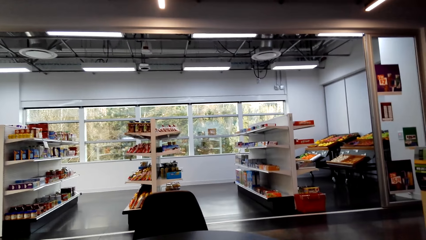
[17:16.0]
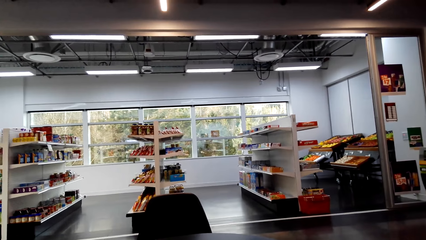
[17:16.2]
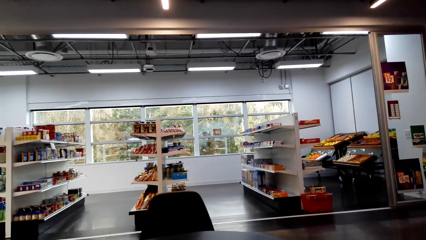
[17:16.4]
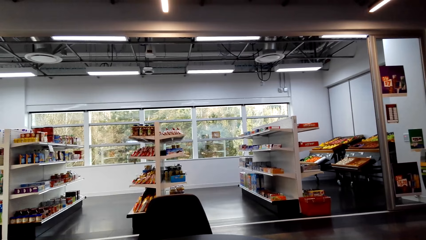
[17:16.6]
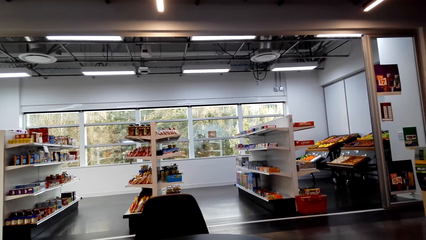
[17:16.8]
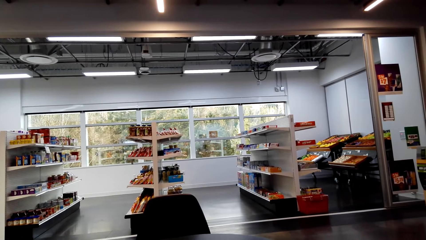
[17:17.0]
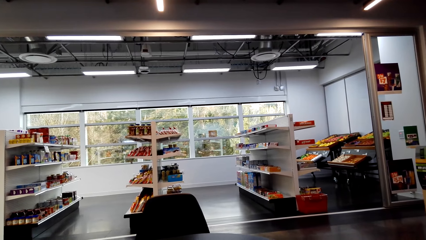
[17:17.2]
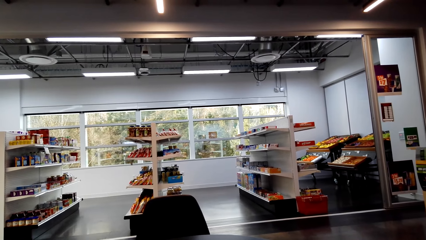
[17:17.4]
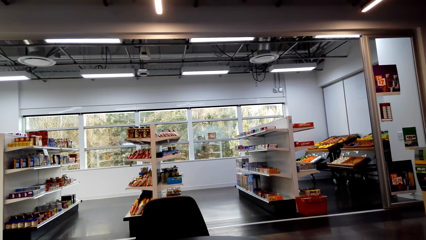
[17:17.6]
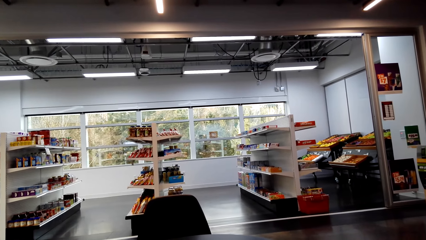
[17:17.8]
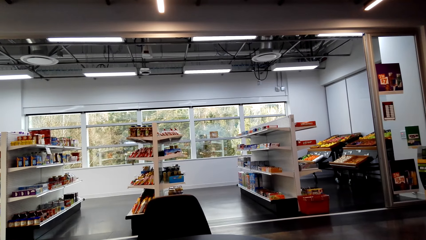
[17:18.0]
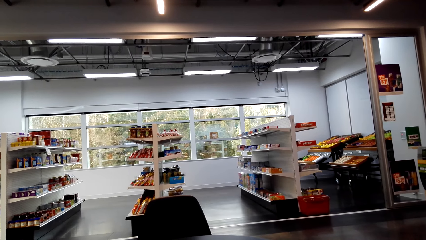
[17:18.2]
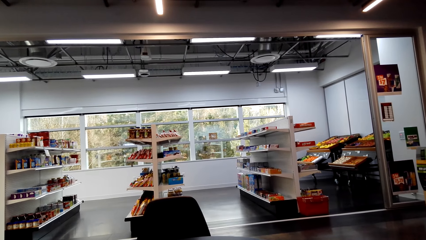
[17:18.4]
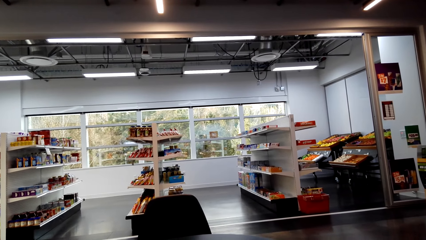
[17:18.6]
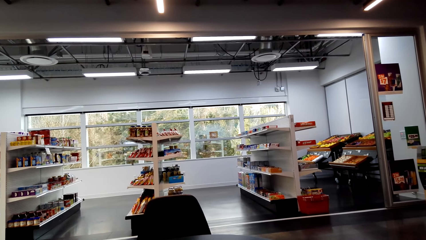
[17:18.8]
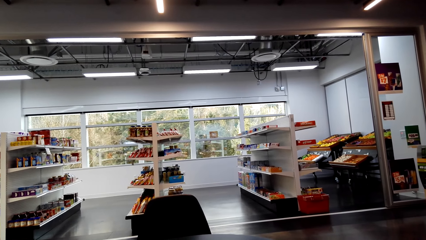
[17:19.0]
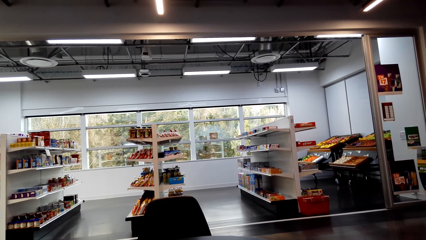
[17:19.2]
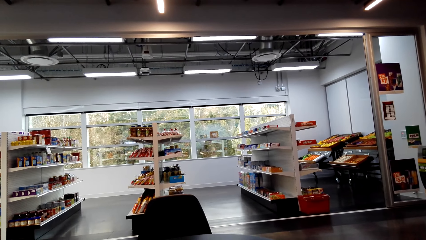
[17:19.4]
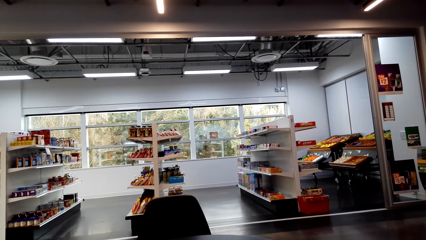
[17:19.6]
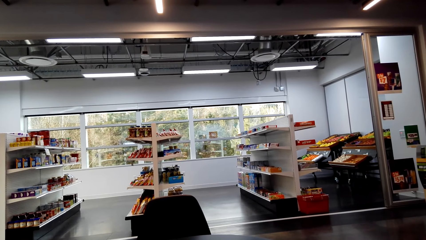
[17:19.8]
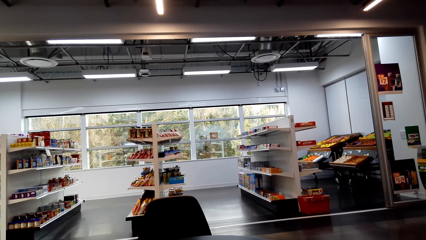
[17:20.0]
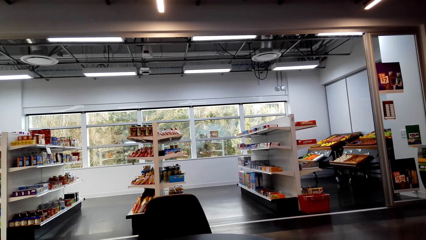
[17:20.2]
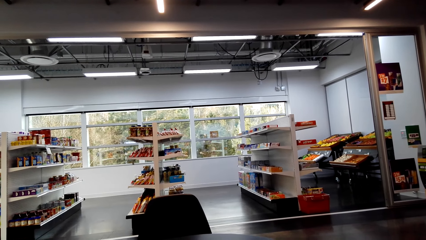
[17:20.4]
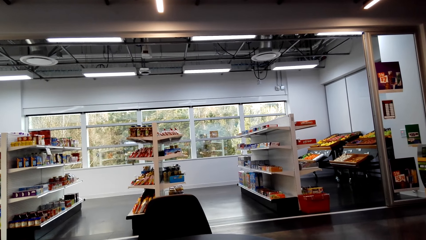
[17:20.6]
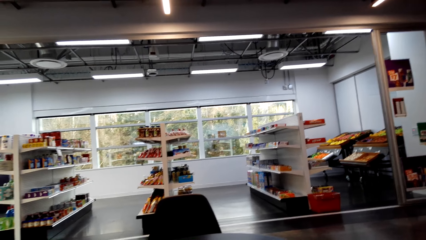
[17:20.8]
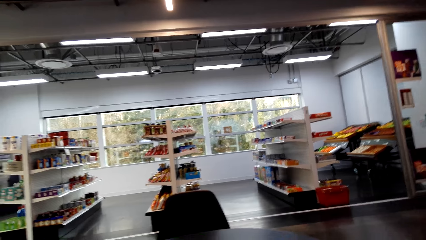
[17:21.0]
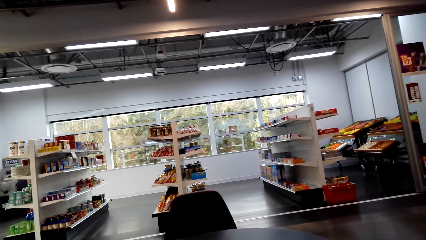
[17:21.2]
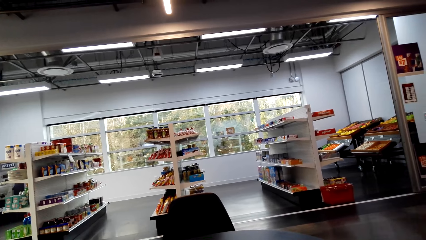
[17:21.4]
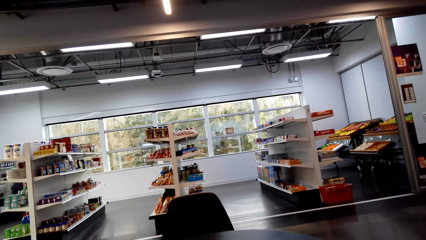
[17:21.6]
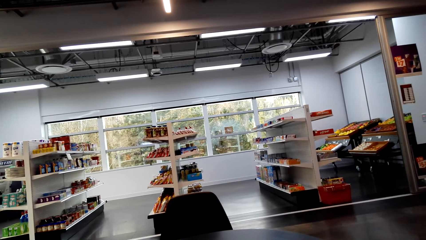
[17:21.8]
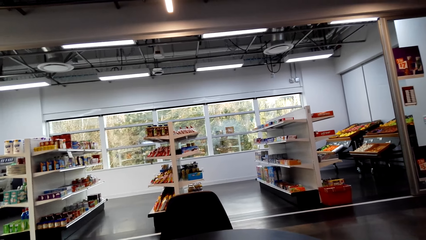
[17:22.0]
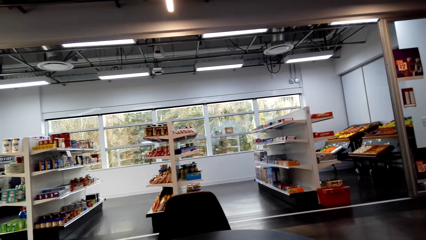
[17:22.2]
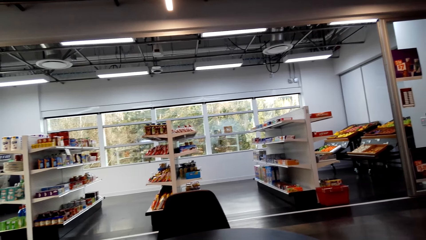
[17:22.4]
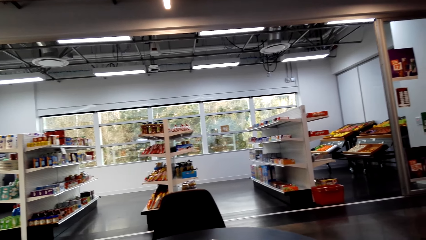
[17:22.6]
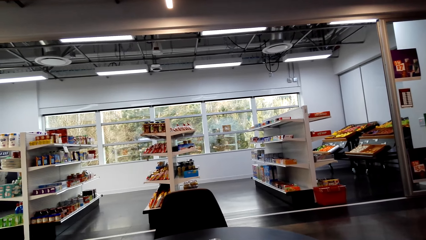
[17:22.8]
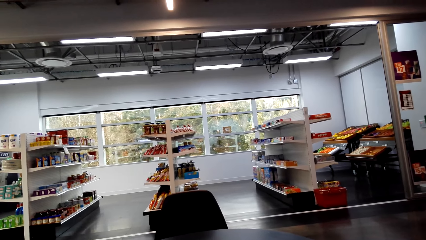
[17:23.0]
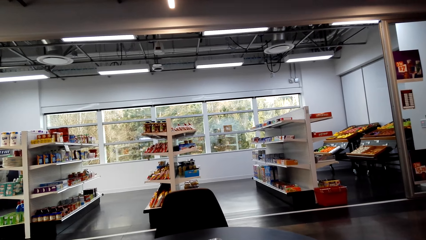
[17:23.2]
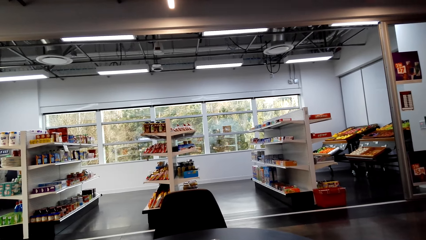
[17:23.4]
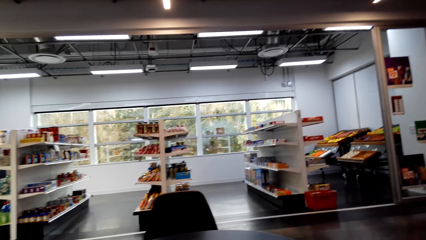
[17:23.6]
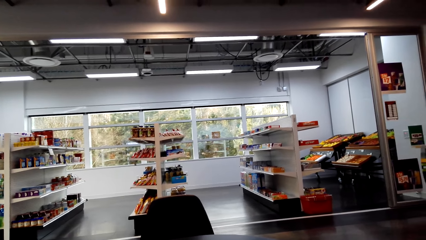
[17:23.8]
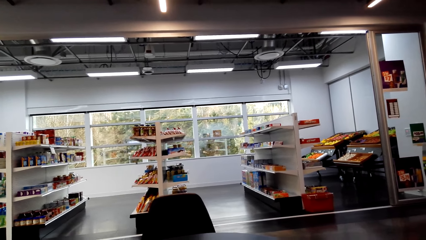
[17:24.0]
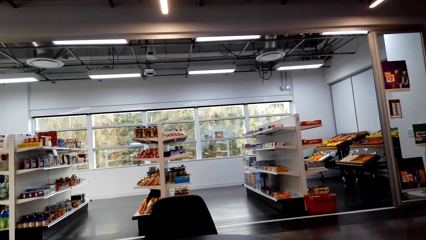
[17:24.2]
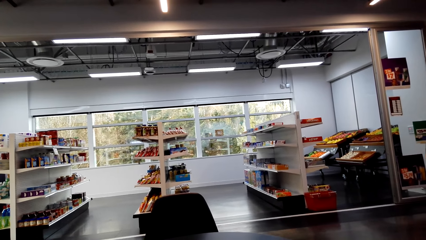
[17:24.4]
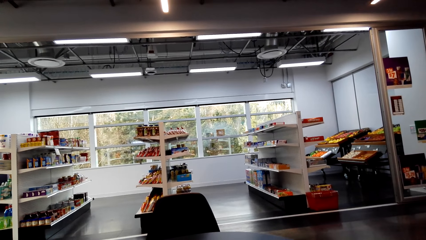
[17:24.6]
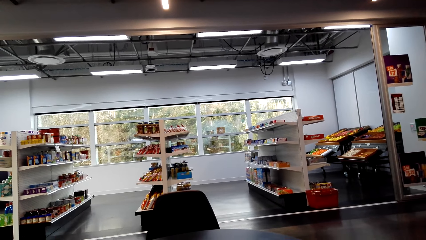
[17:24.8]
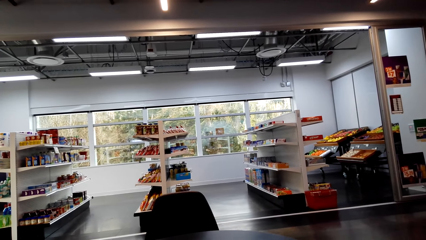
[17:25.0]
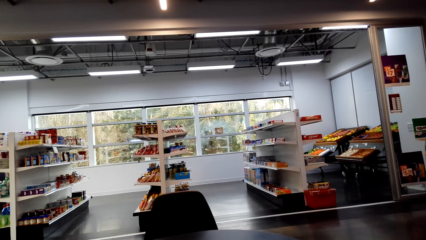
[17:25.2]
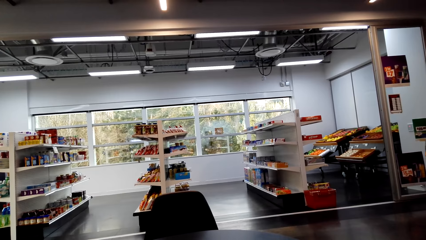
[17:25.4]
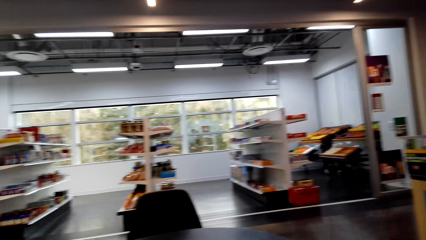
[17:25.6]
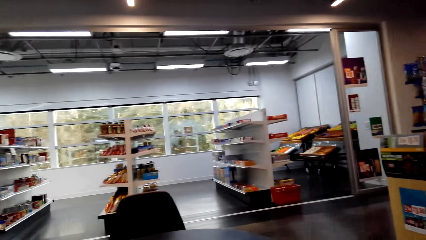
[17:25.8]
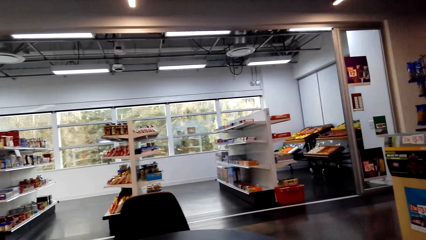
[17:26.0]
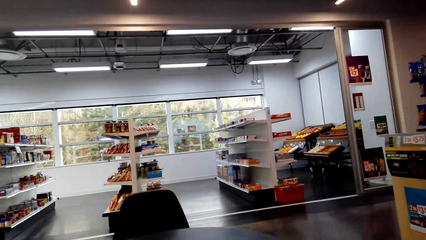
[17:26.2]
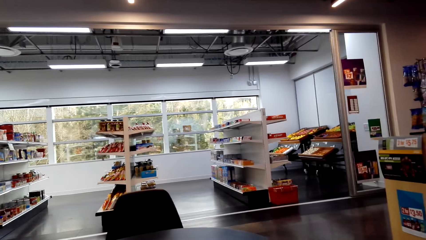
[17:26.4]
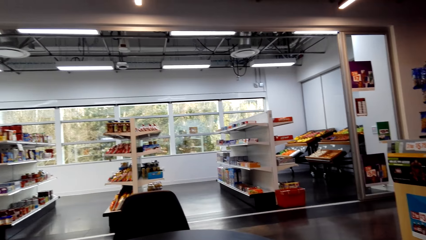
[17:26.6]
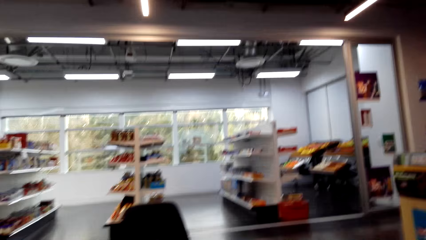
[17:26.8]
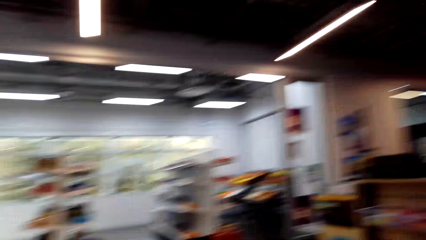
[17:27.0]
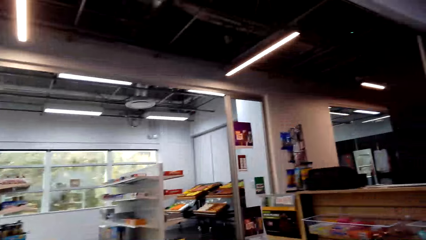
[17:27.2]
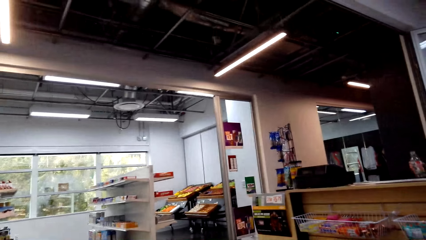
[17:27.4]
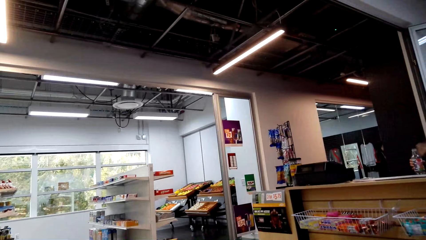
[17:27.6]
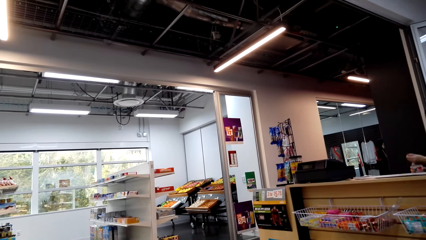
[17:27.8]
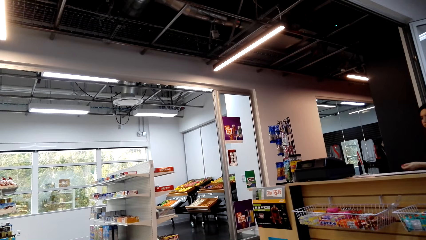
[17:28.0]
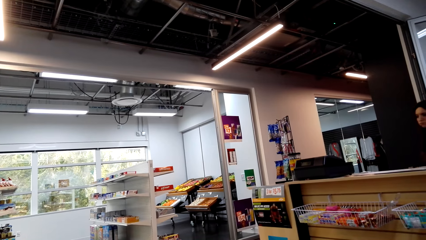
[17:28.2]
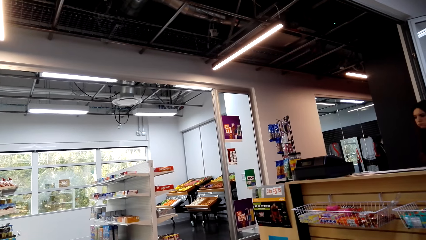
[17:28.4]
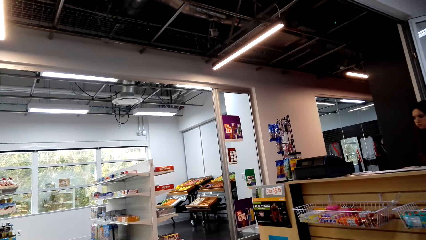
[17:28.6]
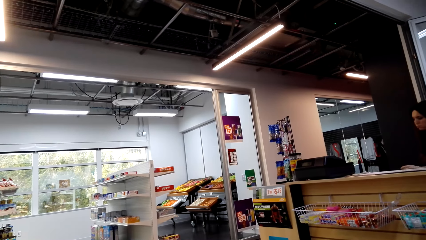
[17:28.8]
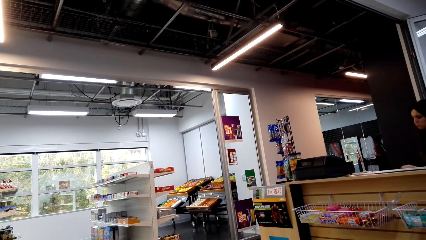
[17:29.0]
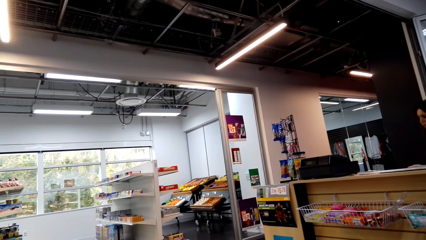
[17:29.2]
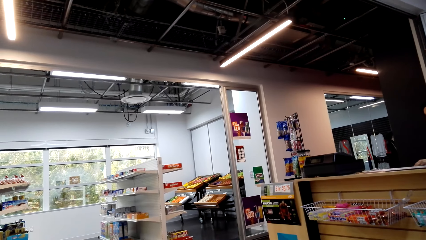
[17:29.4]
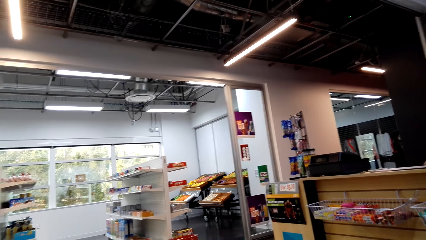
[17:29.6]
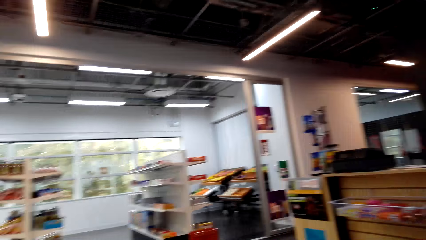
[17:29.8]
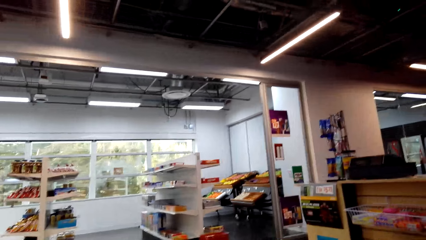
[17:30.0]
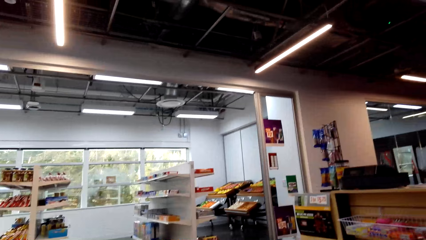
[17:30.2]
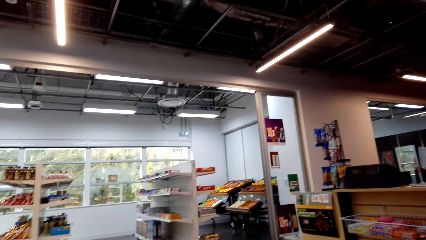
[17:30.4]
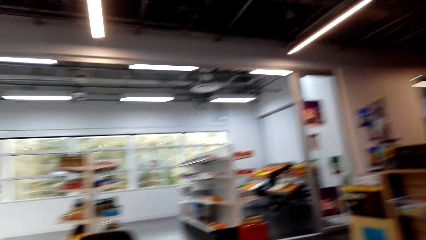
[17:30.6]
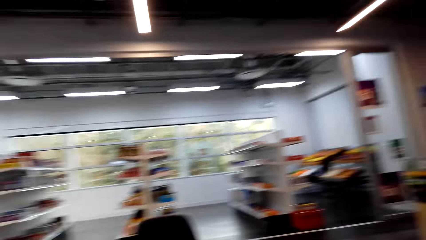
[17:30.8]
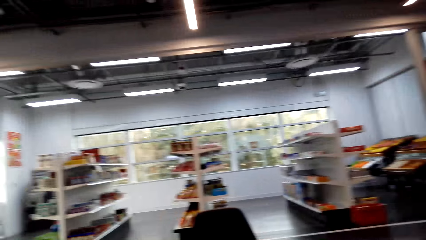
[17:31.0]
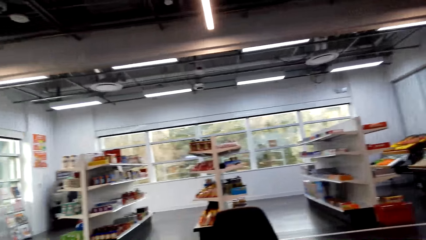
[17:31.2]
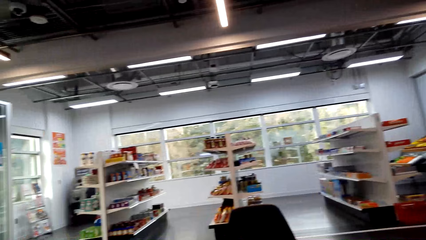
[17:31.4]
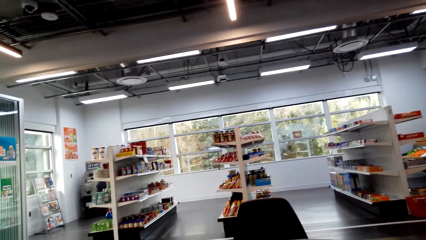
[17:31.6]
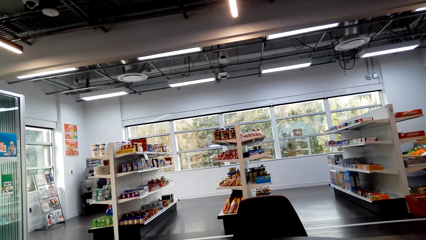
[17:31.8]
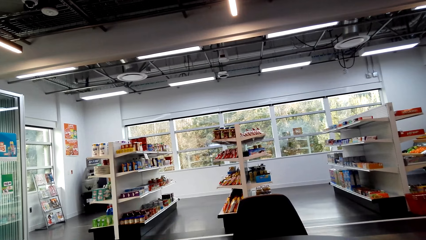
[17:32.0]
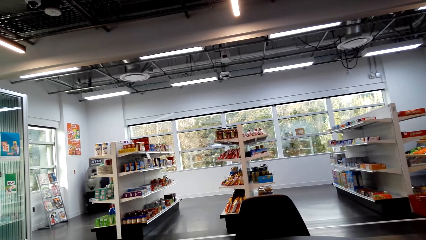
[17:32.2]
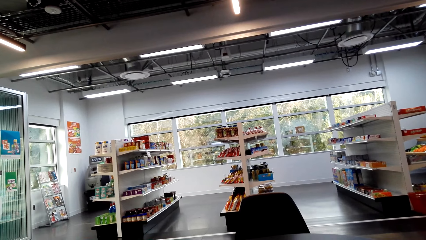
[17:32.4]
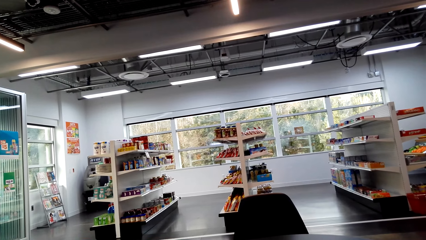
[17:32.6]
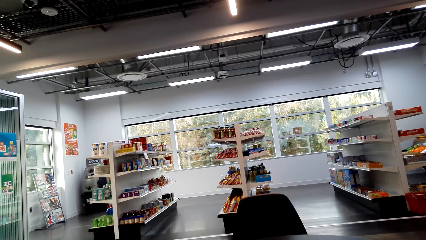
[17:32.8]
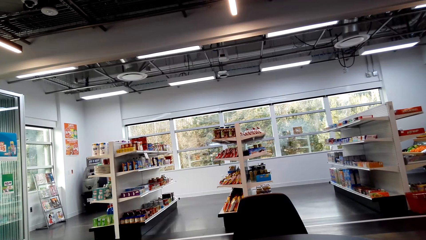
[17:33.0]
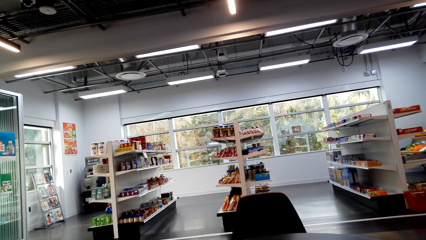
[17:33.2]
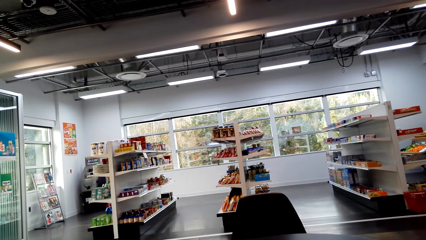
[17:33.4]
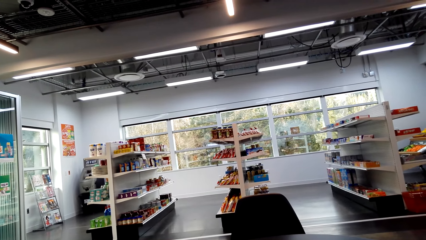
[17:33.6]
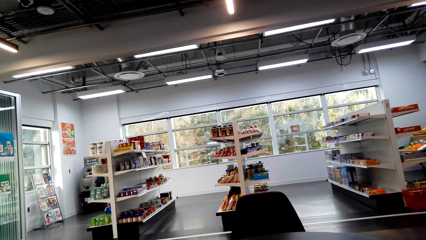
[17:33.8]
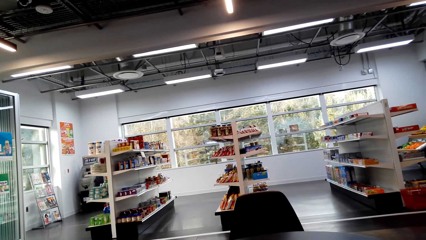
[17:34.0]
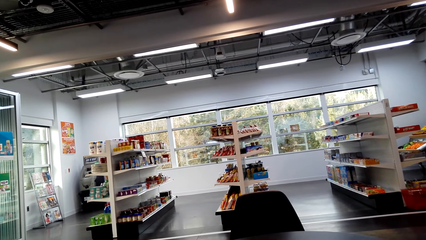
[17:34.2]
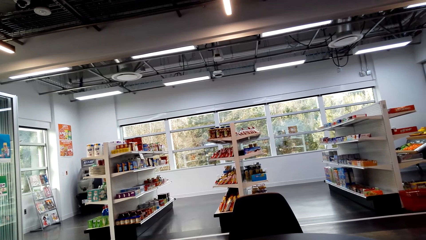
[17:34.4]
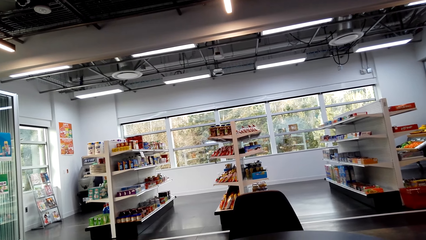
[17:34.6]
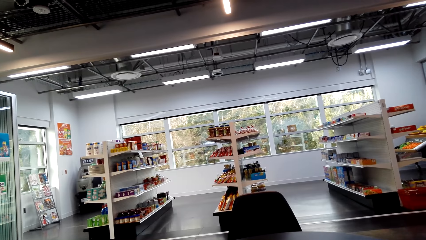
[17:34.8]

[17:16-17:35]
The camera wearer looks around. A person holds a bottle of water on the counter. The camera wearer turns around. They stare in the grocery. They turn around again.
